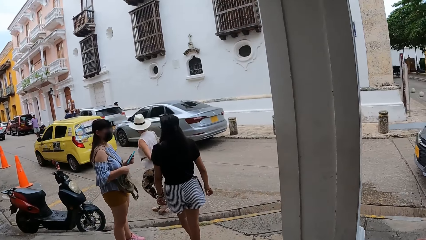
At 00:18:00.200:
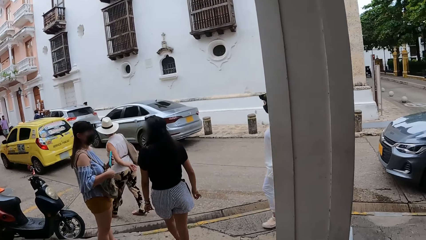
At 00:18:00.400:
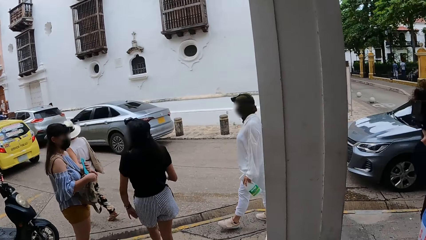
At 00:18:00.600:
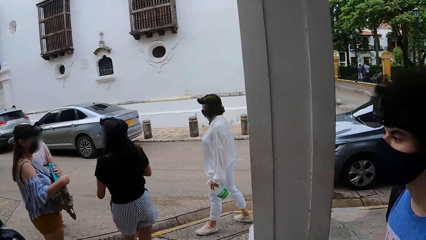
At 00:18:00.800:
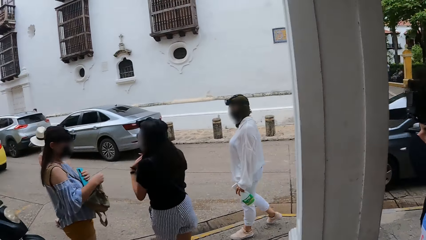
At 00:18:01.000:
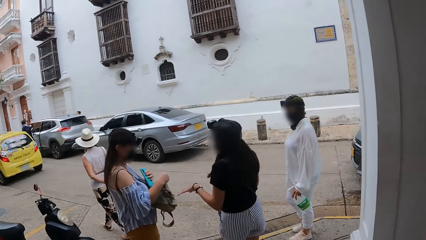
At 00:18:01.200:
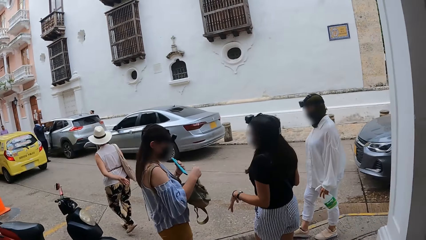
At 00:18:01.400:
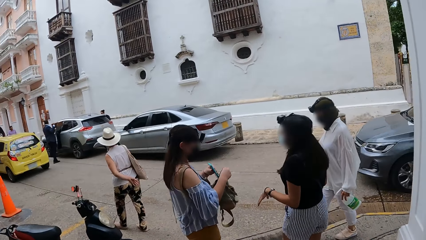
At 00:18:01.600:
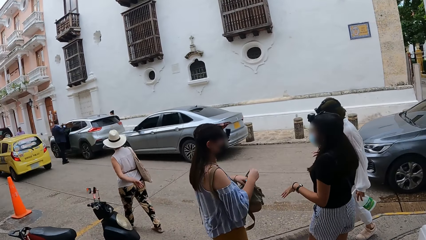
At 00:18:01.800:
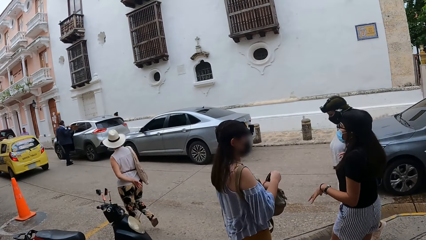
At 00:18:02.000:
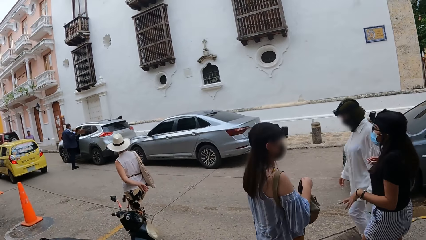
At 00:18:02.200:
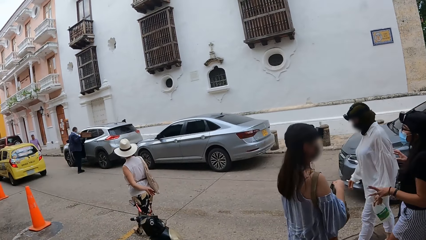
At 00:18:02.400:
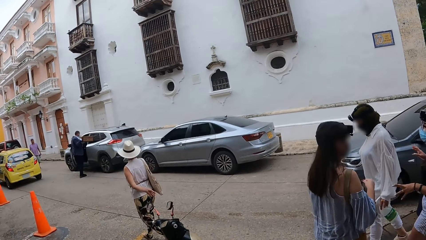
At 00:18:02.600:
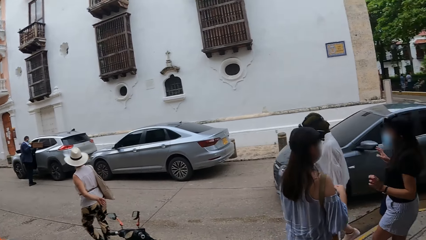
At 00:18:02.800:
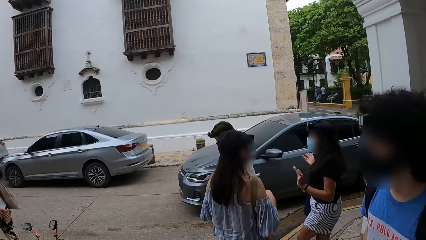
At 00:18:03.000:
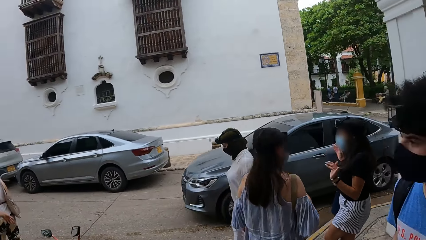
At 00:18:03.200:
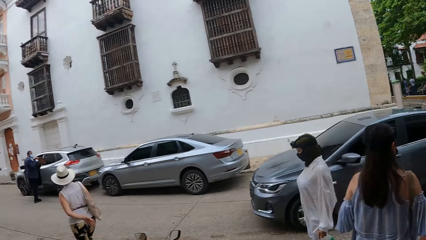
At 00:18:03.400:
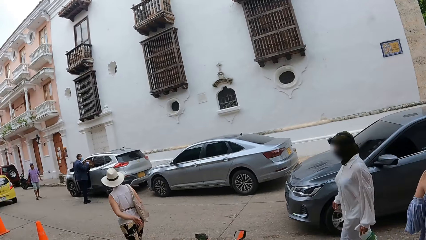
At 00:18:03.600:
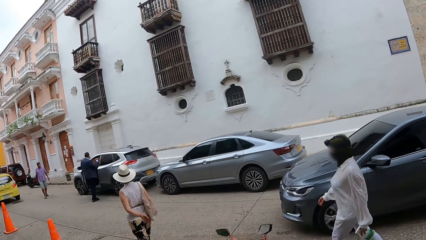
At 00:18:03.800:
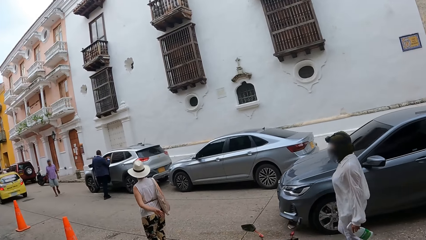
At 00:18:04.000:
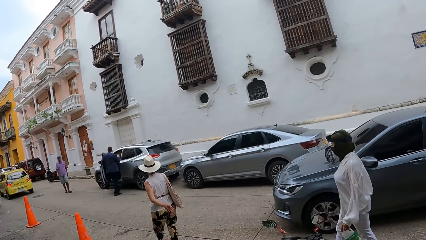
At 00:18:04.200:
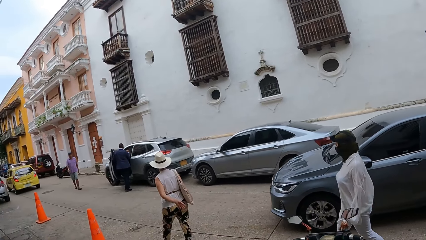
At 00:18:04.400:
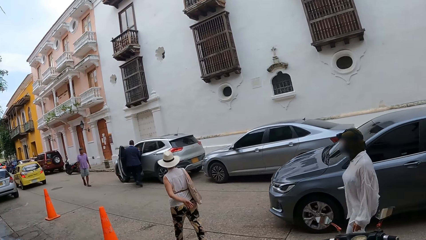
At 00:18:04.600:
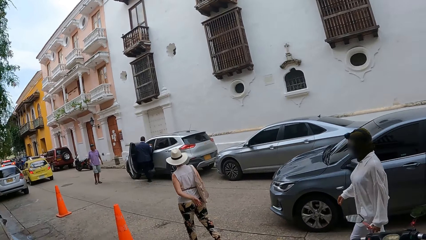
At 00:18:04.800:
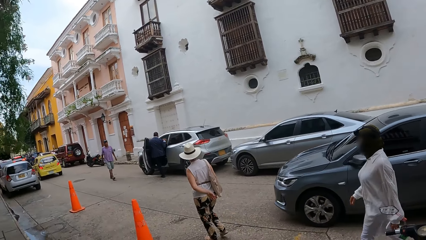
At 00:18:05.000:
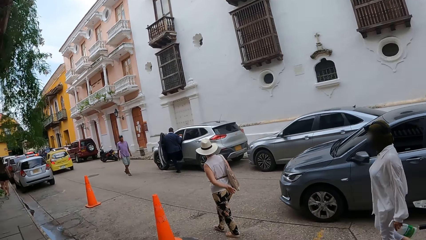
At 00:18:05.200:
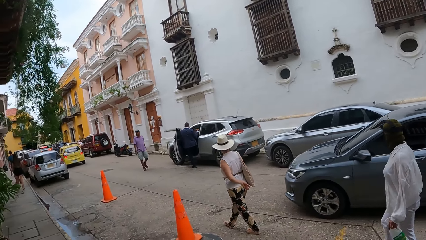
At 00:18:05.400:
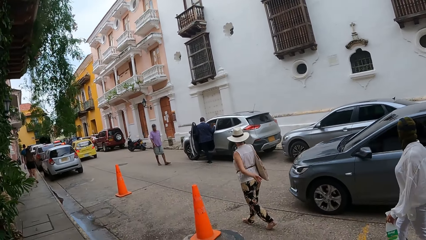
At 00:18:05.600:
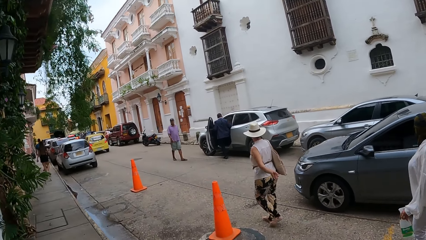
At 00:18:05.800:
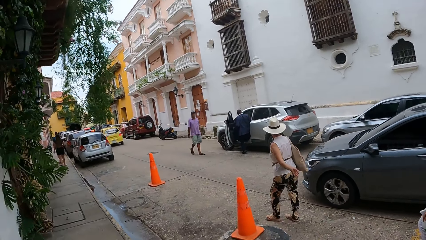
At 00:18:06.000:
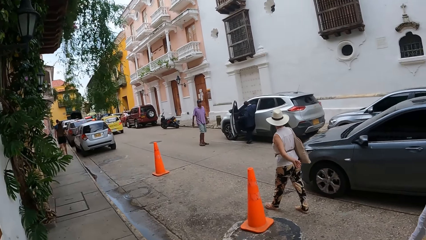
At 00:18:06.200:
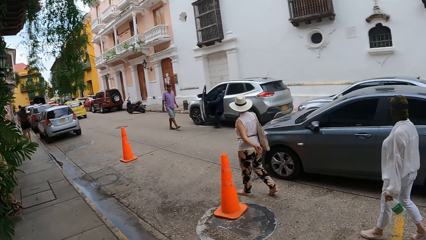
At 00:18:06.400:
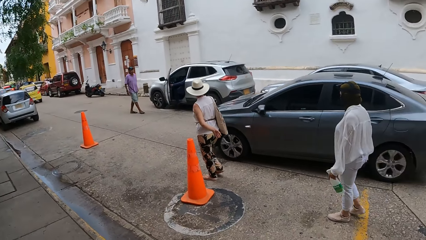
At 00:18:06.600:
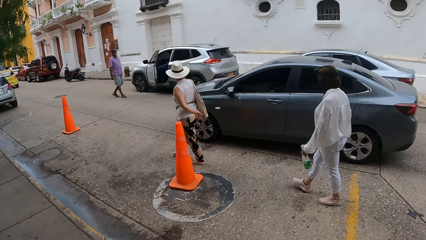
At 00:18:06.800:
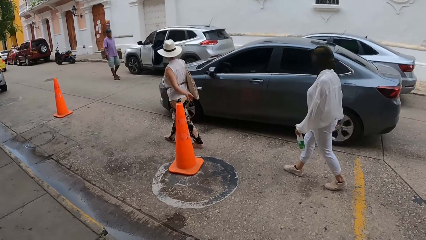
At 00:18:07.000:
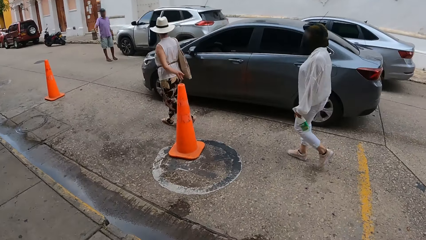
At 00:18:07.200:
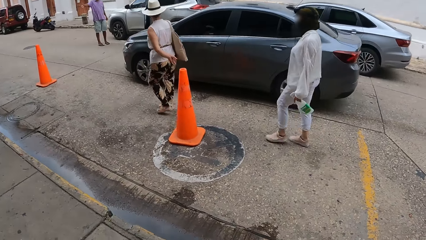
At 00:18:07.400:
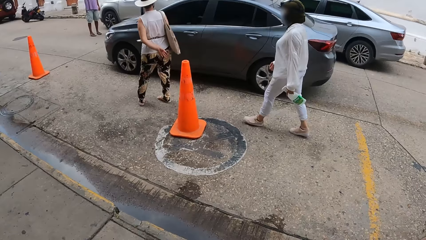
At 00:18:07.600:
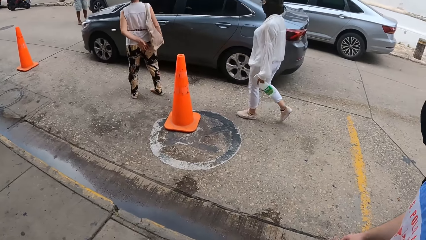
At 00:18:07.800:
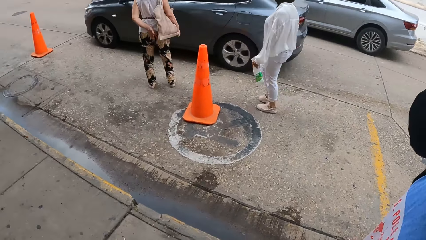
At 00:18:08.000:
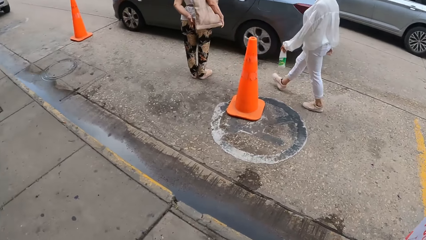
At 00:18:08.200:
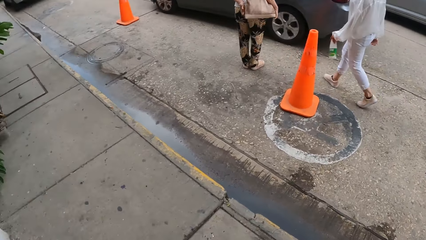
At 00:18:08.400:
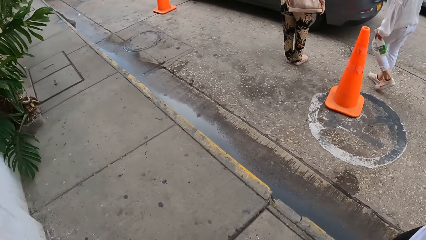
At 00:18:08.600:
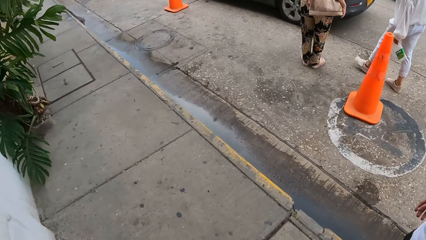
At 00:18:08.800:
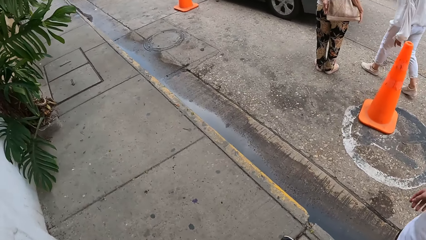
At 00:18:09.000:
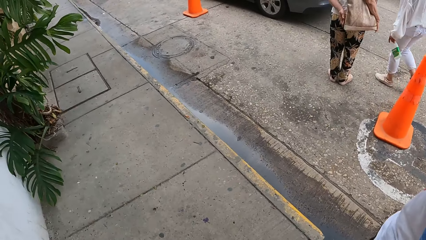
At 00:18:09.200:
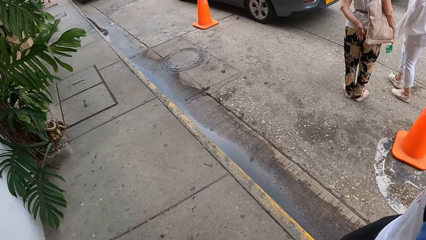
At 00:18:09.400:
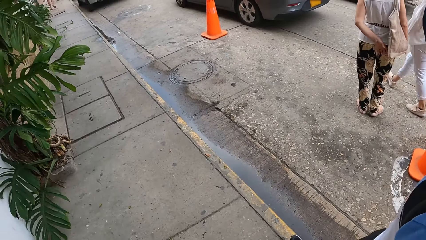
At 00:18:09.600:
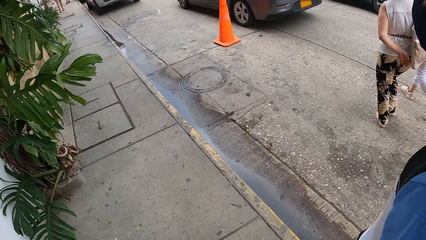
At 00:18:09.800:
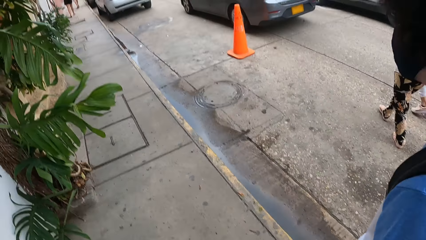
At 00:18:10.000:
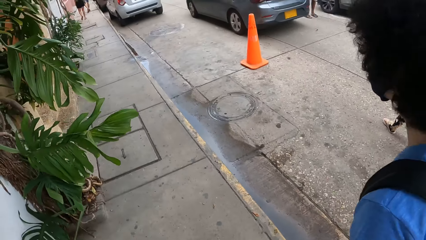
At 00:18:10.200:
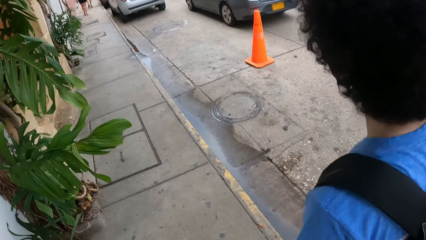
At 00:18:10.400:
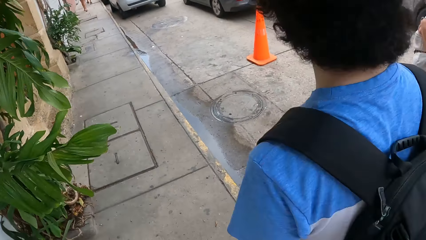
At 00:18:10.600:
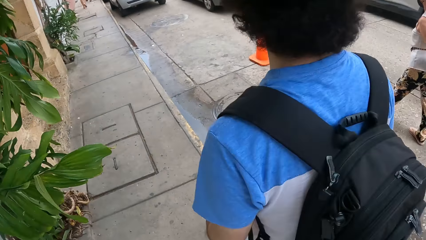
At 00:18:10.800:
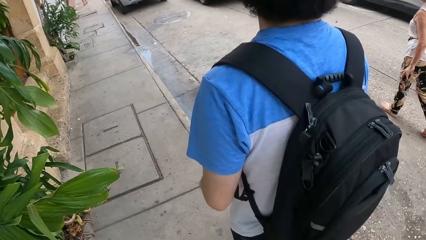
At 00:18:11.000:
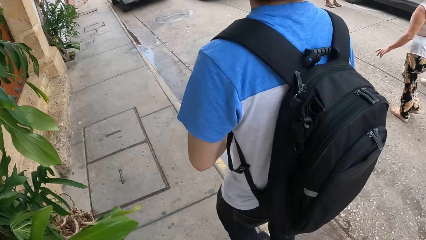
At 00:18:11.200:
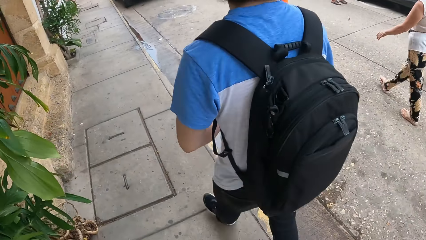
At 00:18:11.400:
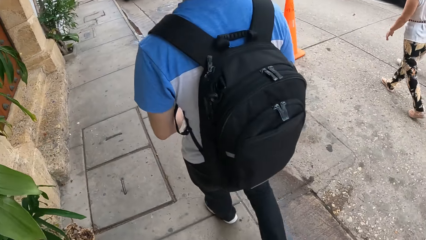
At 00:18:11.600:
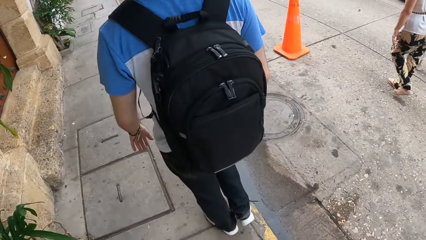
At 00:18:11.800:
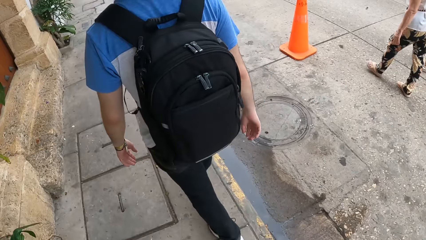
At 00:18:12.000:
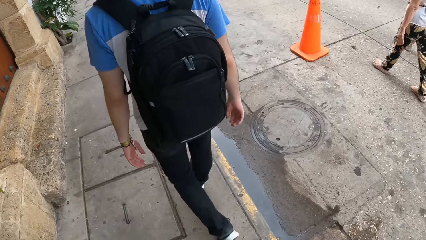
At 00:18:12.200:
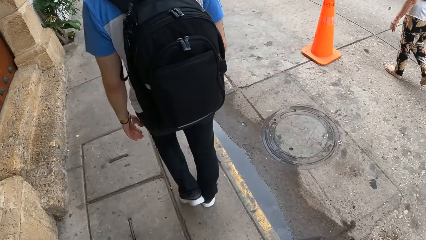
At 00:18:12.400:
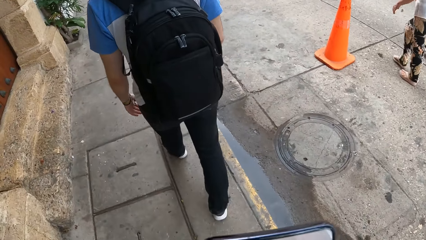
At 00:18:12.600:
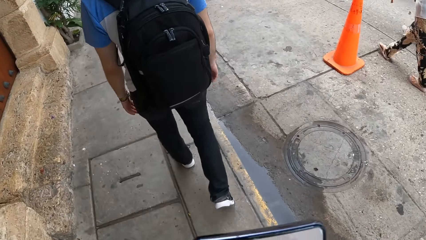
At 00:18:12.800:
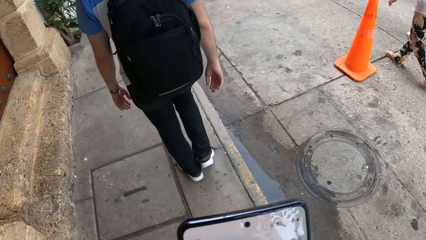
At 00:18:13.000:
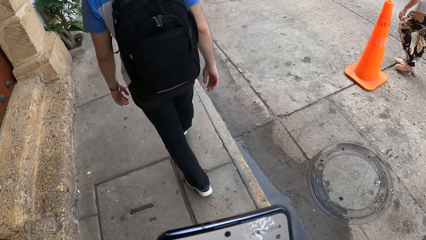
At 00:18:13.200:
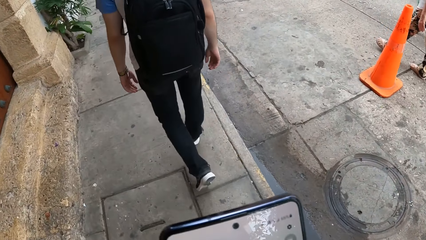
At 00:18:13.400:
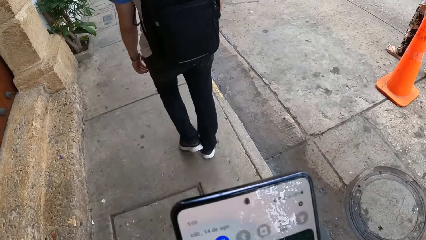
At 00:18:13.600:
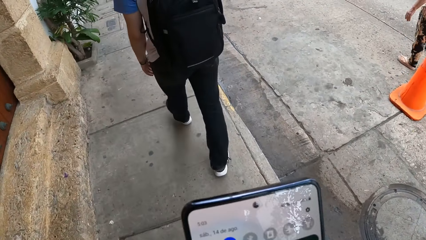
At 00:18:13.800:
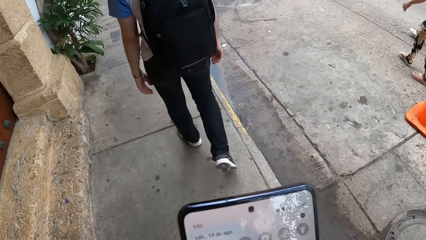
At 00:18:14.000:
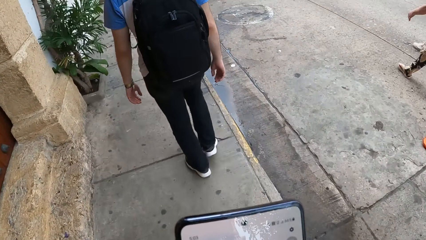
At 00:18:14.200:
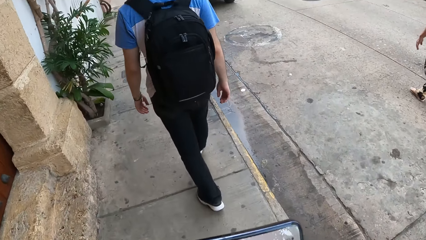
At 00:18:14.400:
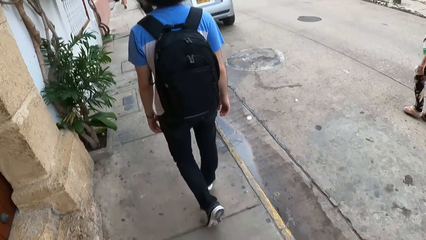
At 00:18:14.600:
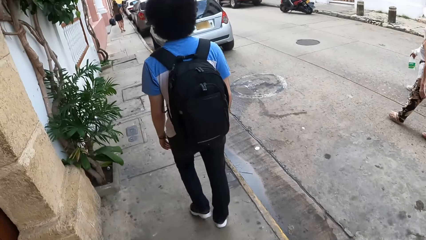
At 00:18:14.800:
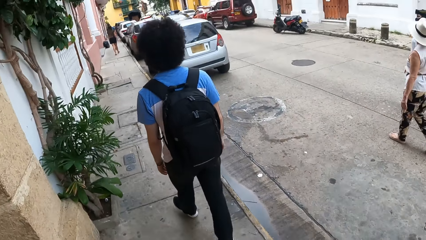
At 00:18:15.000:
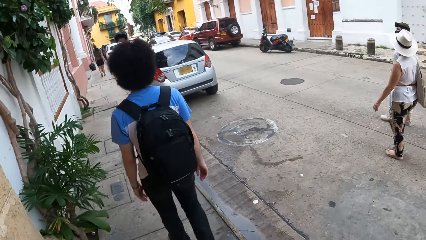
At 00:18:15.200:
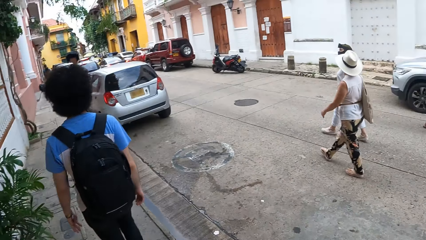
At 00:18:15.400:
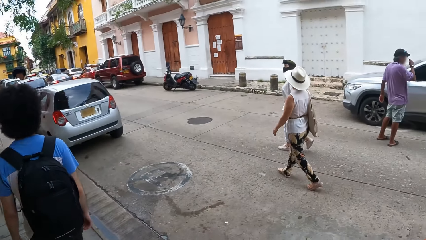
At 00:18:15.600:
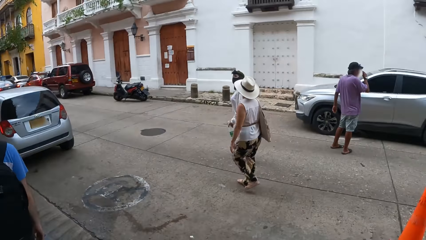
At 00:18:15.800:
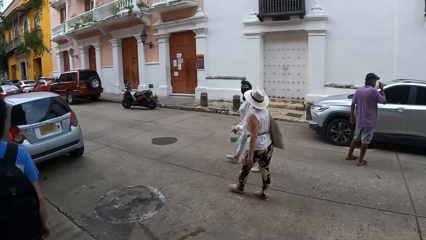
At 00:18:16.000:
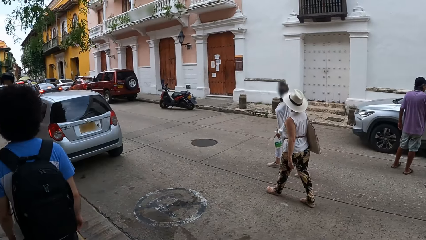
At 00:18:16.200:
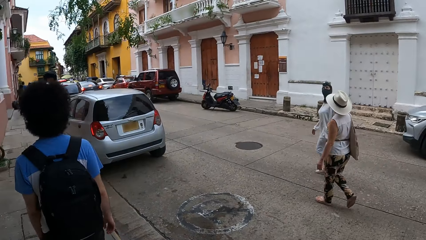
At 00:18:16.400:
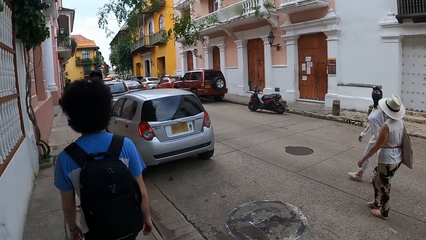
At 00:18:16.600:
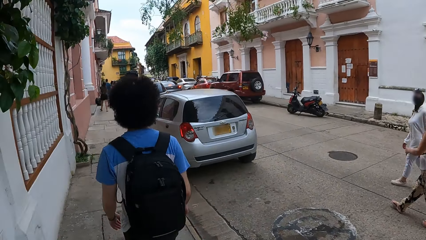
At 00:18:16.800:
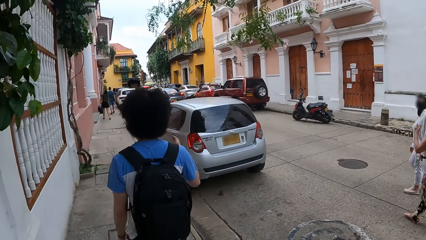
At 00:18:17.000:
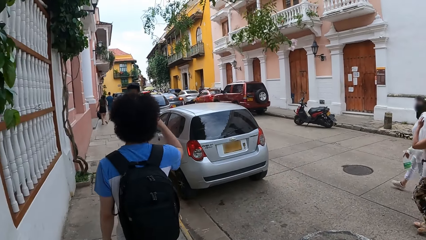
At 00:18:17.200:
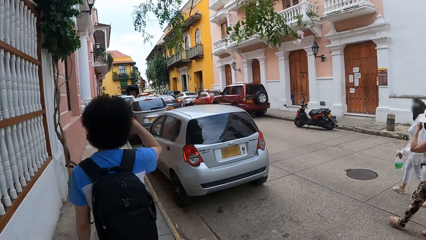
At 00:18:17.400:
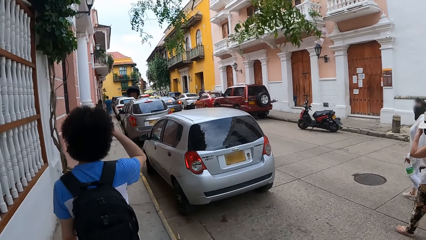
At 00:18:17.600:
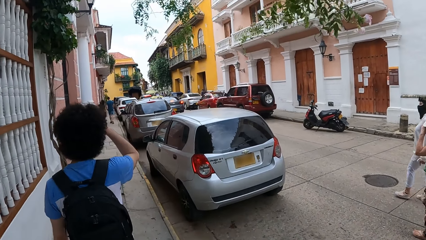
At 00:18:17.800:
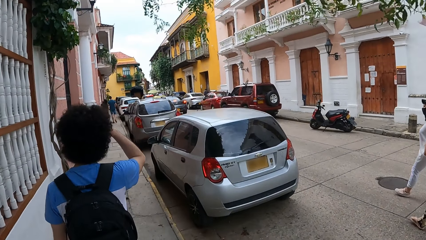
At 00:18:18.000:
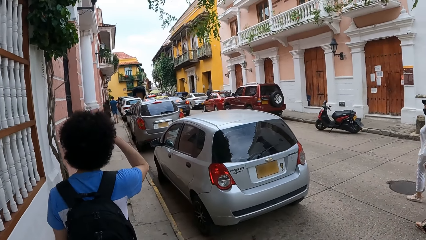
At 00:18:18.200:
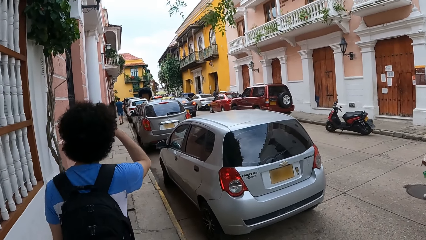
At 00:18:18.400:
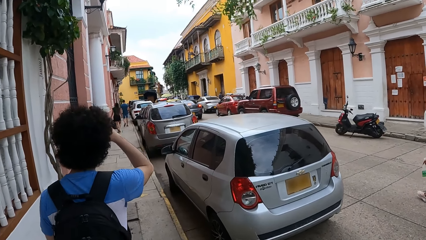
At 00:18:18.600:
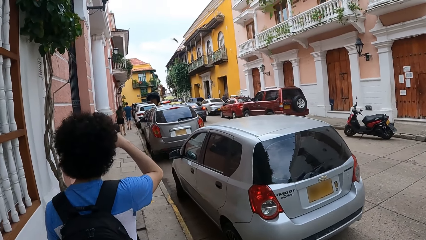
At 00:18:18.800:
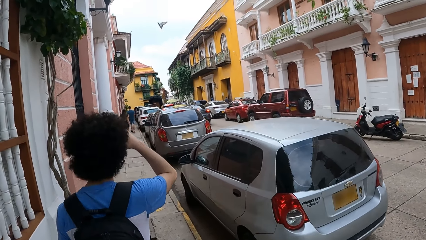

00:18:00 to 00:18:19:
The camera wearer looks around. They walk on the sidewalk. They operate the phone. They walk on the street sidewalk.
